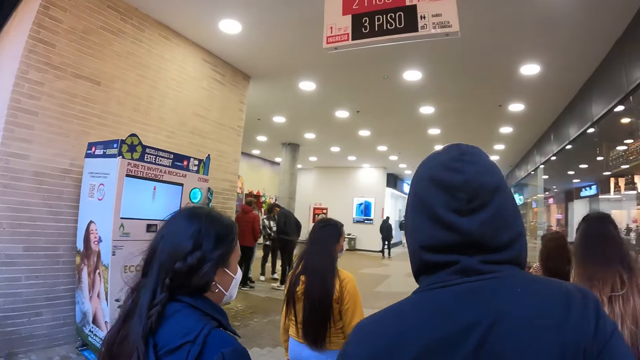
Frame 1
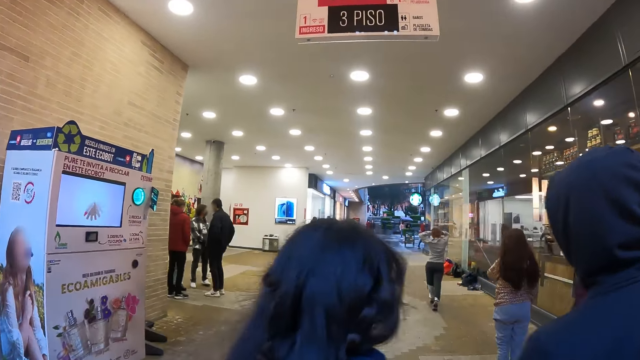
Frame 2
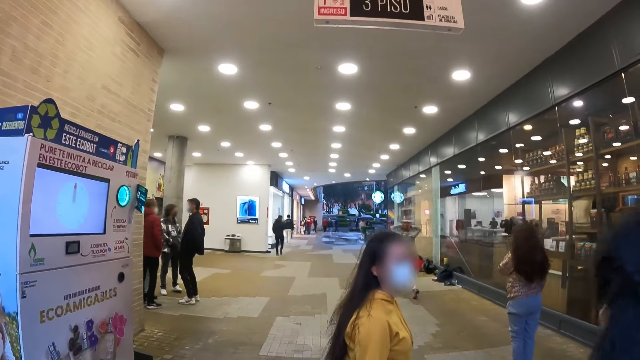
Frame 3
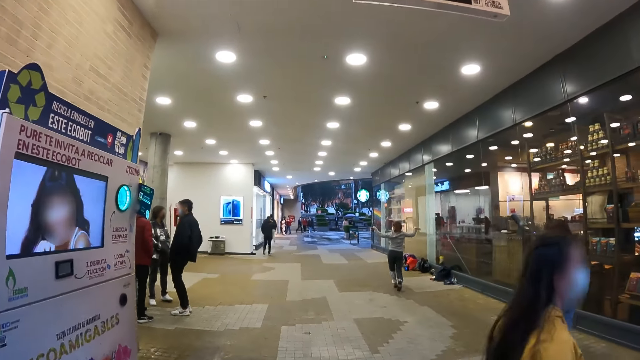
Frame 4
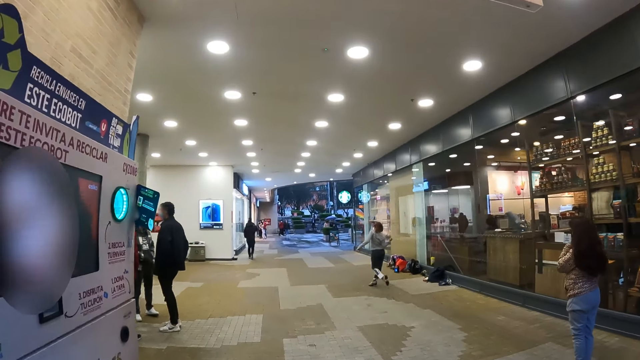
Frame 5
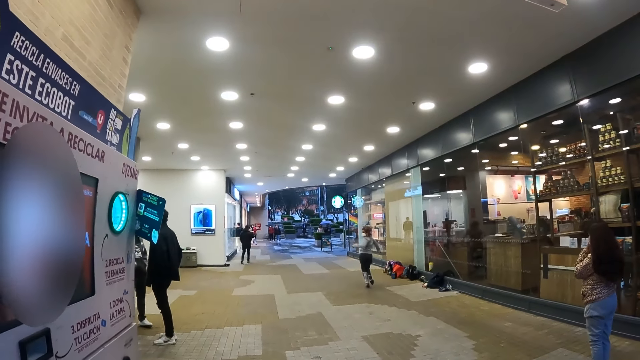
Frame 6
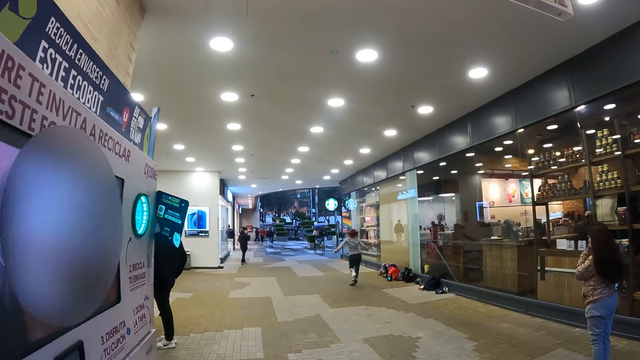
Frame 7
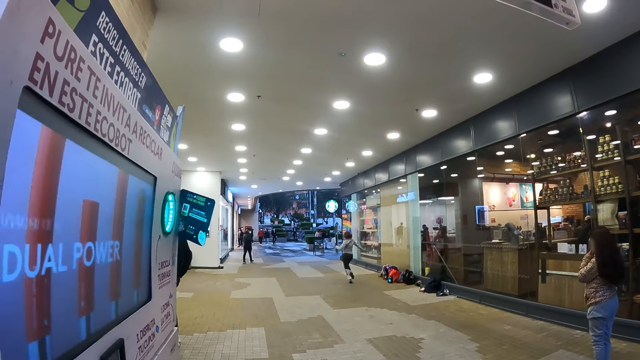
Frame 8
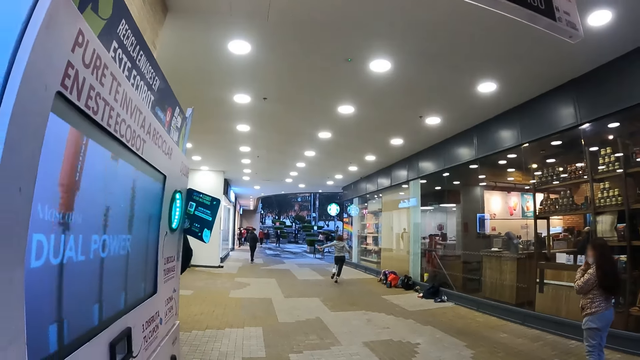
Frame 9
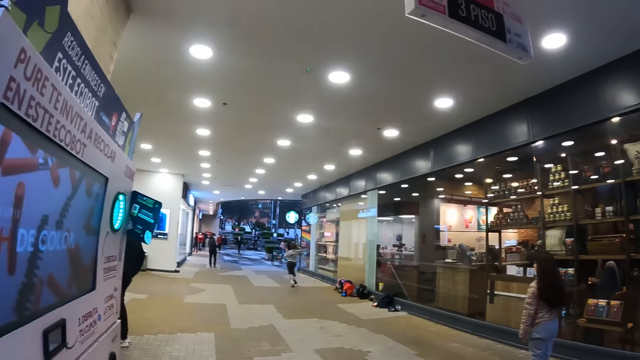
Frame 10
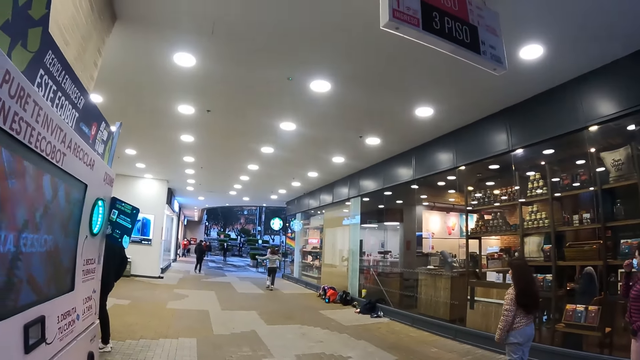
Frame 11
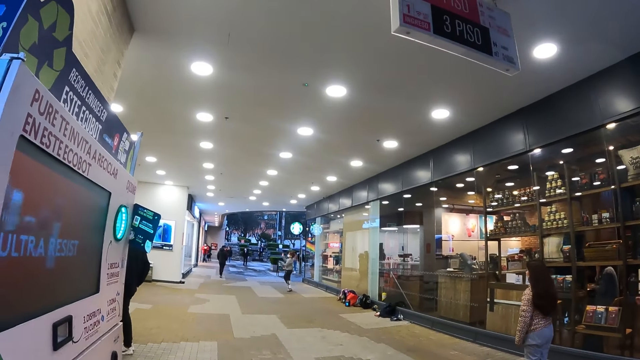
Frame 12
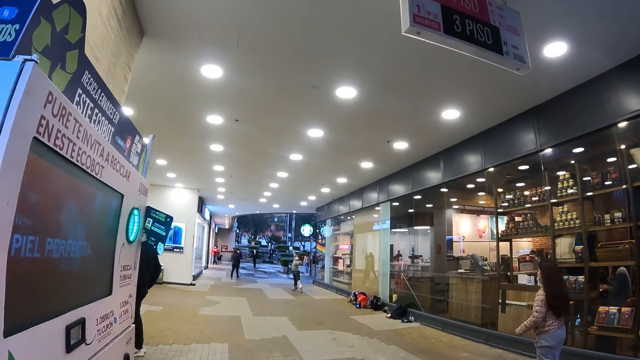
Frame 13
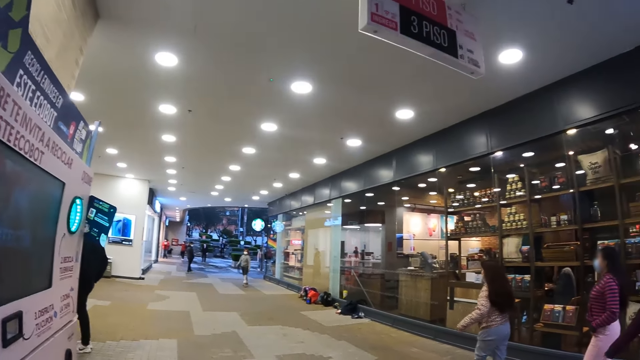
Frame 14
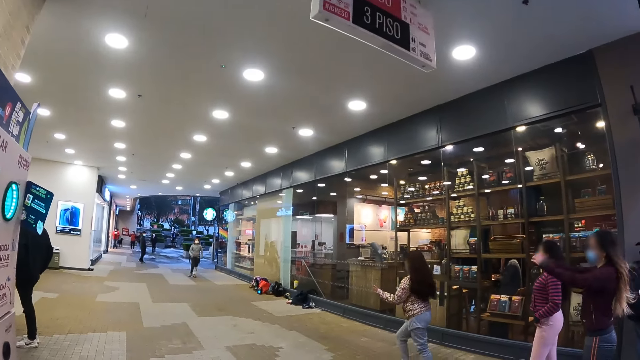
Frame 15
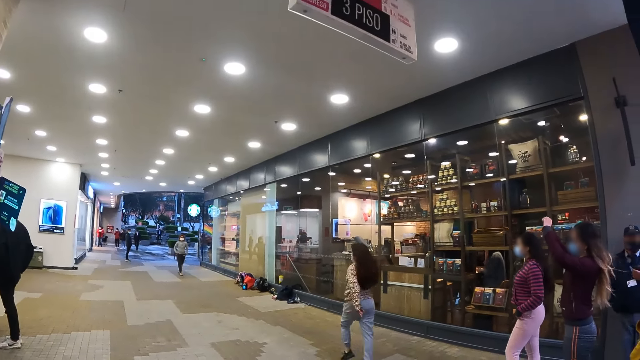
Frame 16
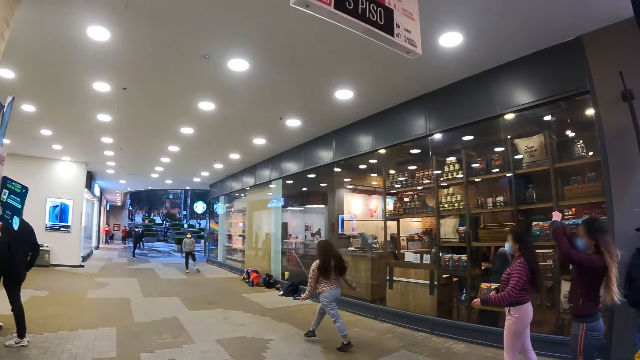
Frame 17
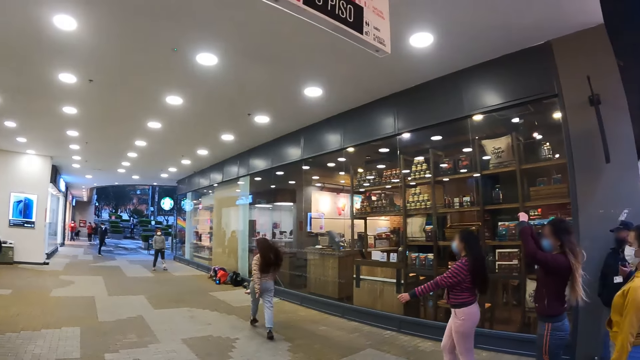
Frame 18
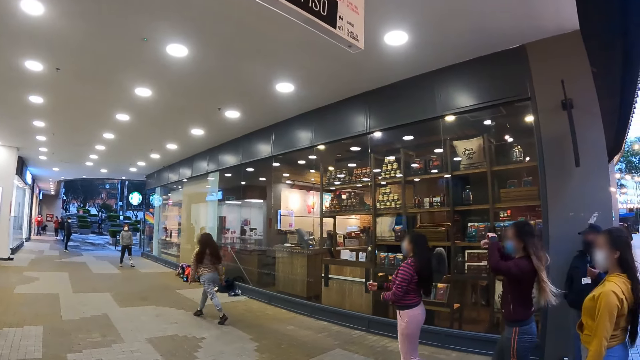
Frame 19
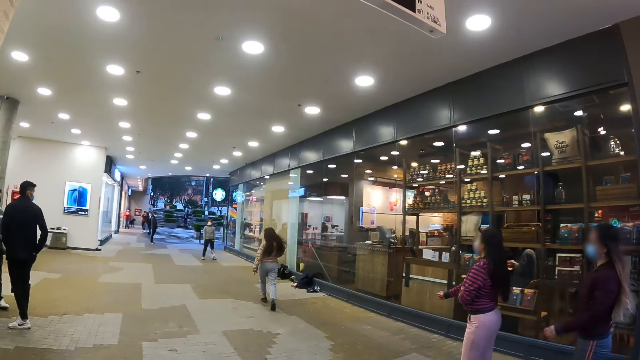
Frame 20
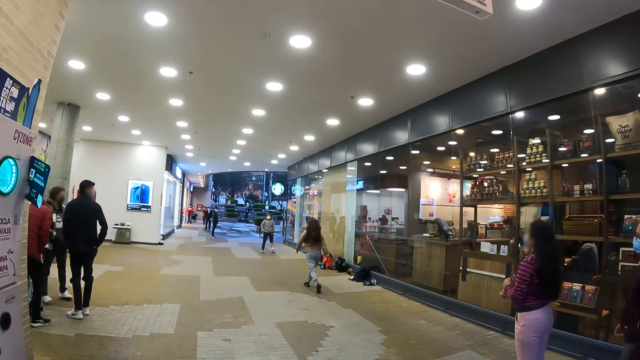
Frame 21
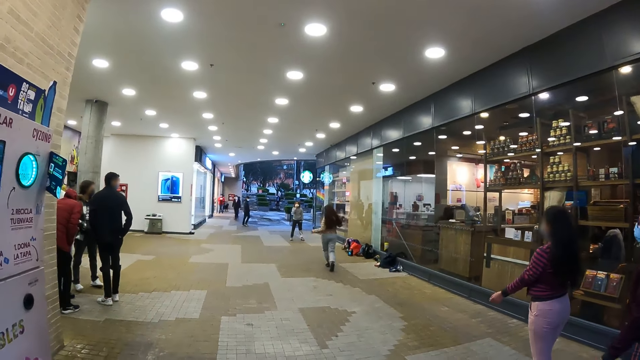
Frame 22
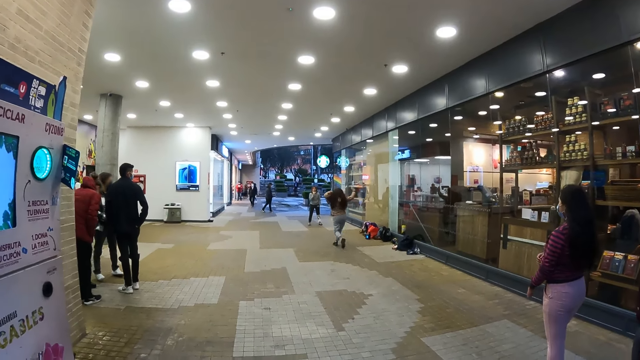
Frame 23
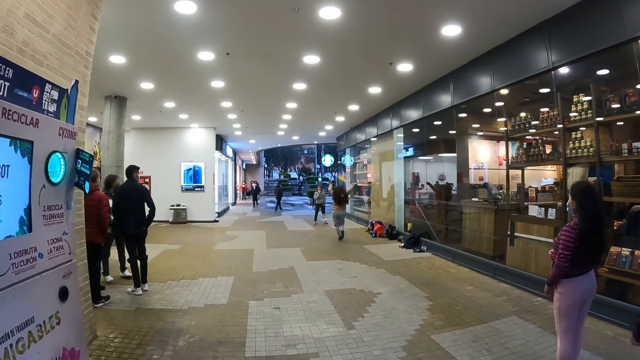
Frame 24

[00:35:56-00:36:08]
The camera wearer walks behind a woman. They look at the people in the mall. They look at the poster. Another woman walks towards a third woman.

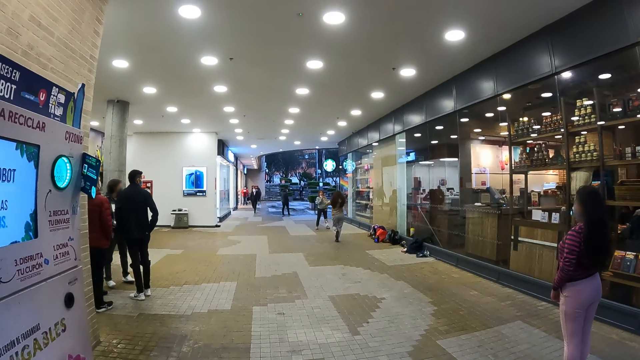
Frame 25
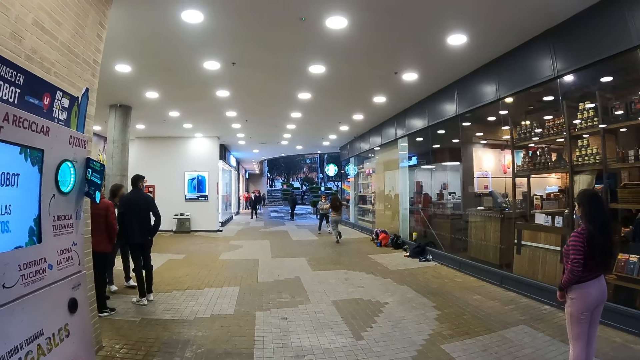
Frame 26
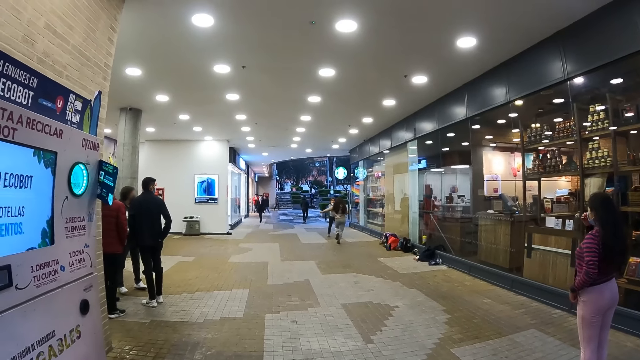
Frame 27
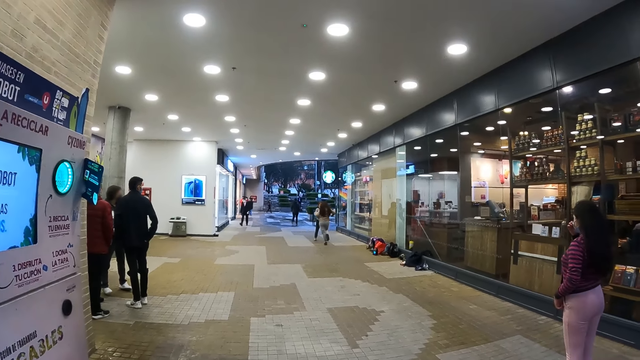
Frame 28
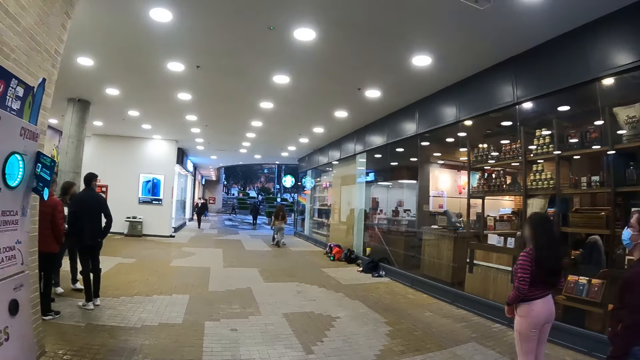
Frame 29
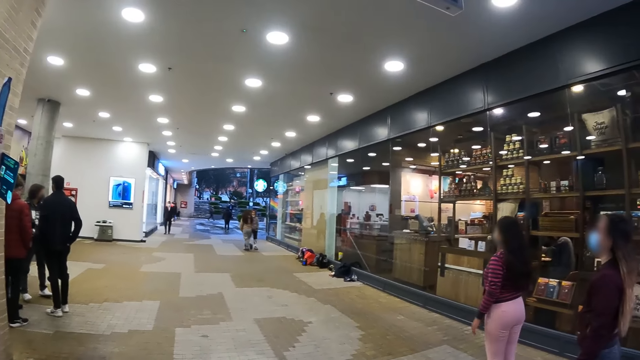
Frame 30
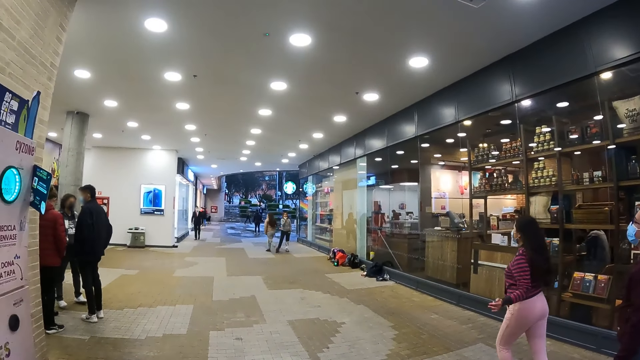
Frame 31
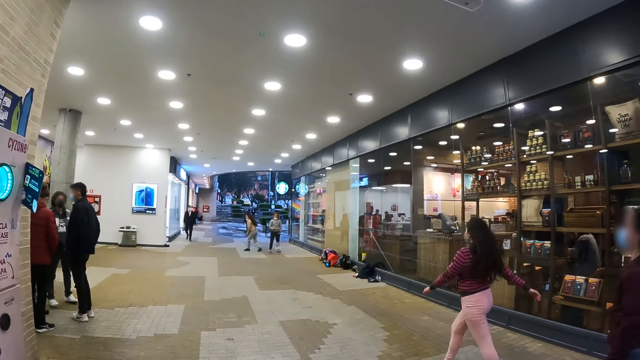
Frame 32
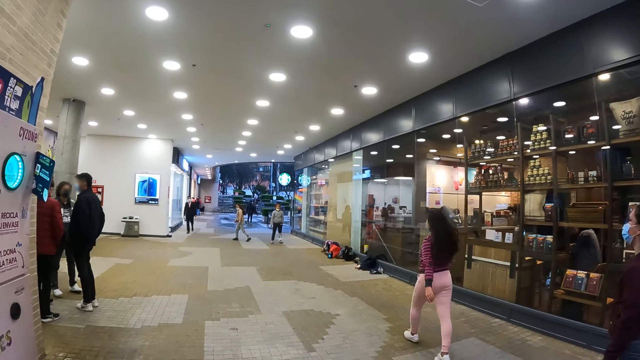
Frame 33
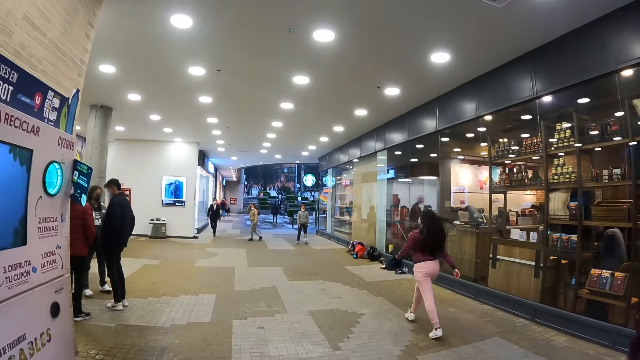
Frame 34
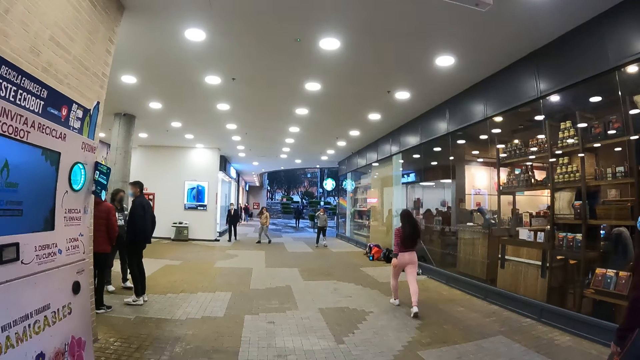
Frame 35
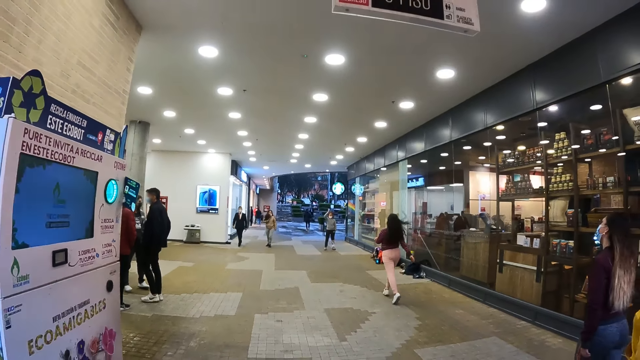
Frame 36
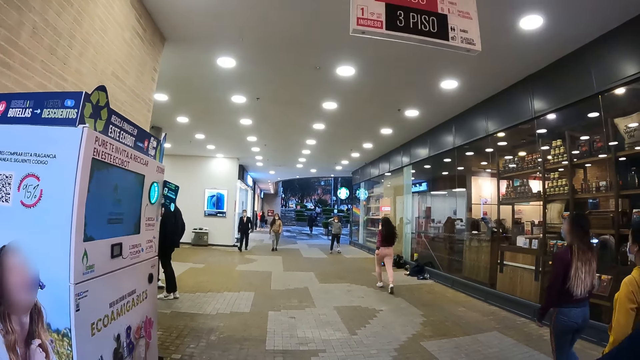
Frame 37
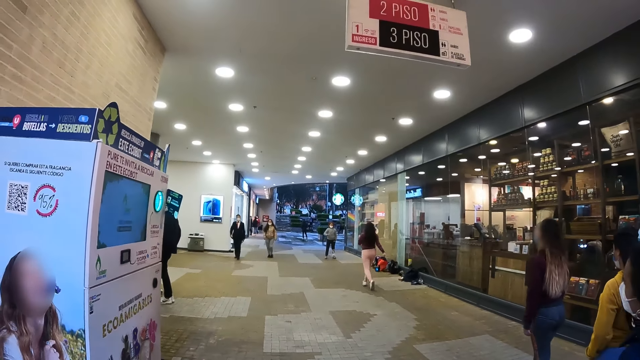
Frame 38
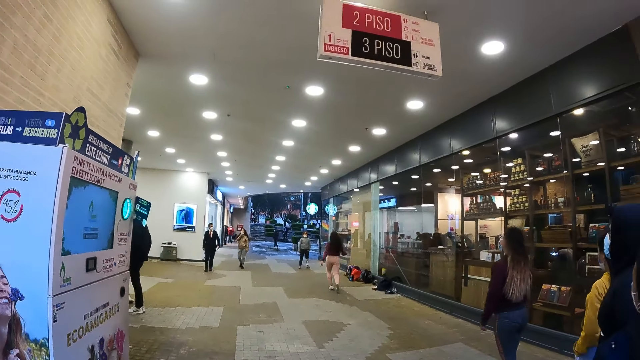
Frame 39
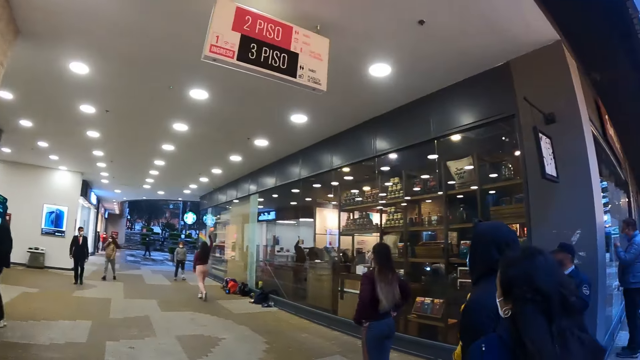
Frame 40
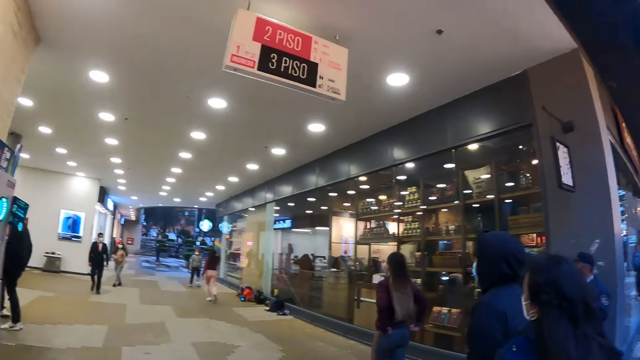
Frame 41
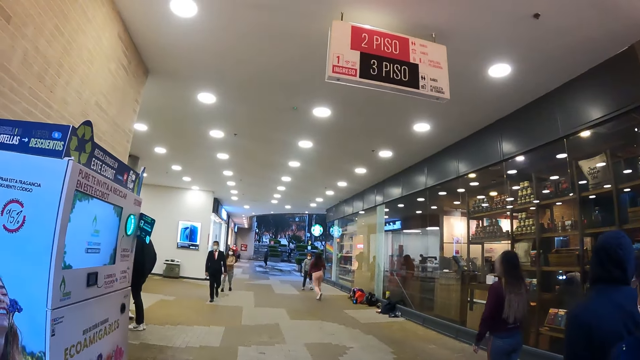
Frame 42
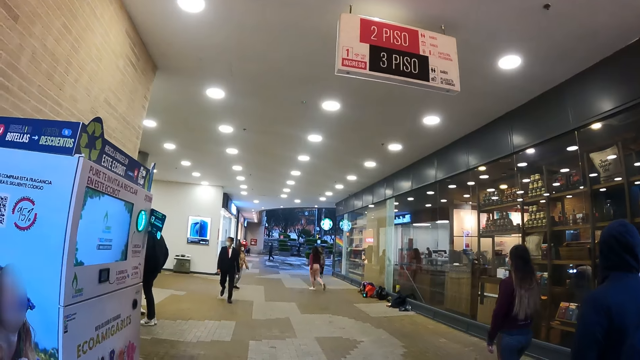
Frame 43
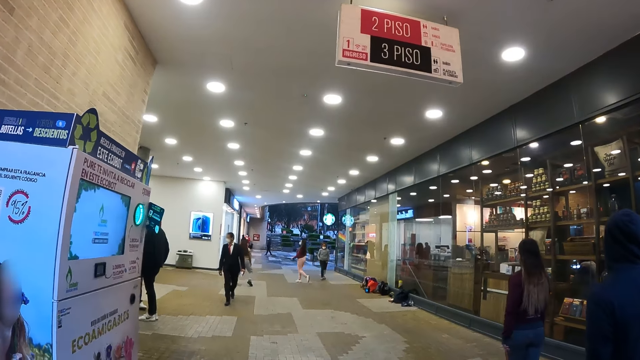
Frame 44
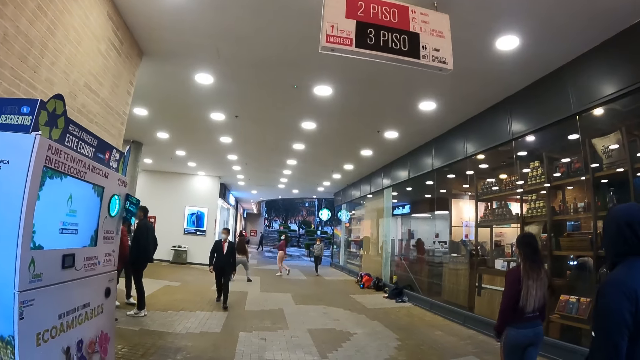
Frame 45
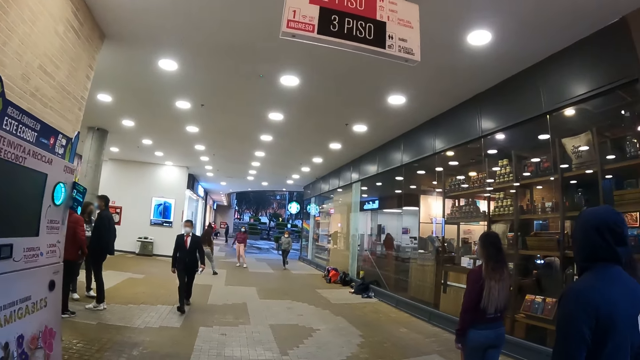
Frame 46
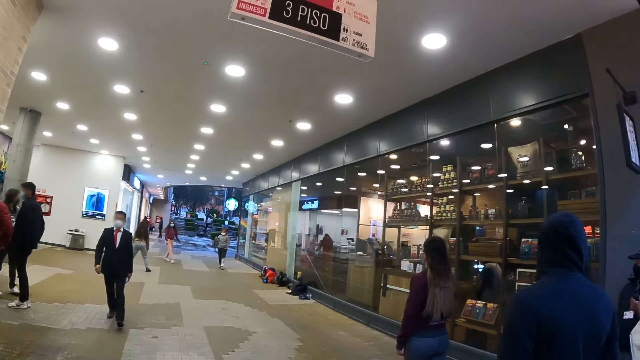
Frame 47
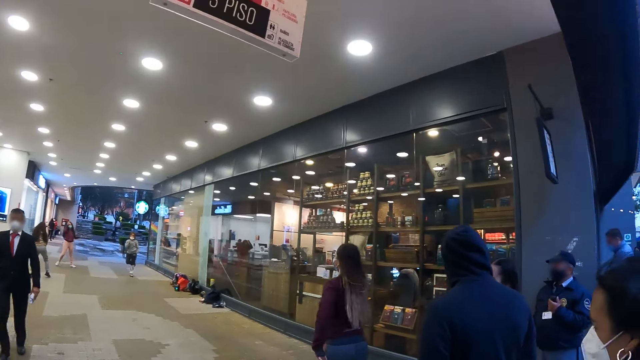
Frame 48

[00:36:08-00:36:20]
A woman walks towards another woman.
